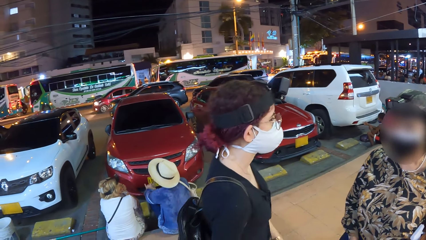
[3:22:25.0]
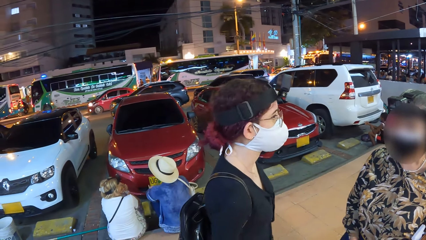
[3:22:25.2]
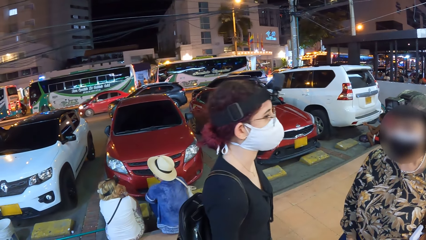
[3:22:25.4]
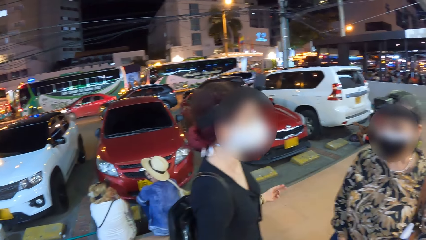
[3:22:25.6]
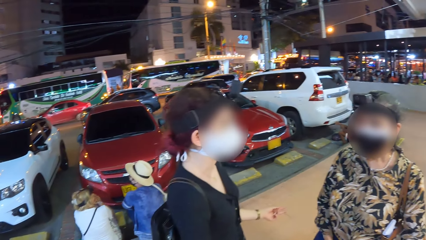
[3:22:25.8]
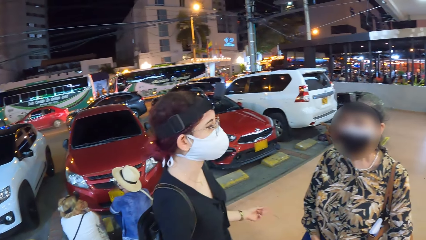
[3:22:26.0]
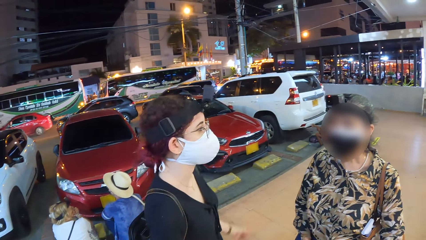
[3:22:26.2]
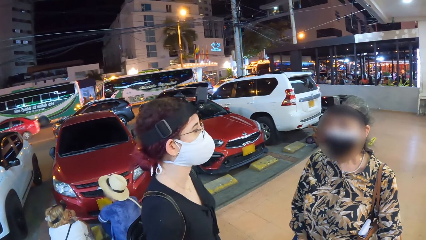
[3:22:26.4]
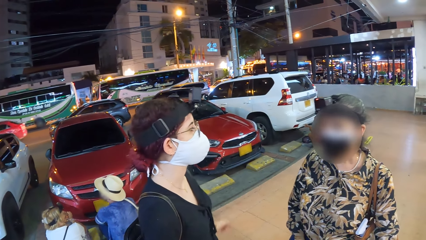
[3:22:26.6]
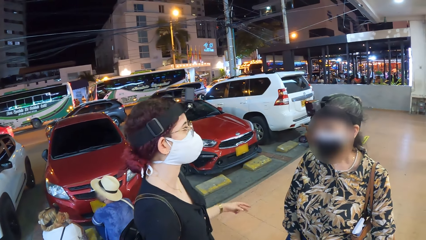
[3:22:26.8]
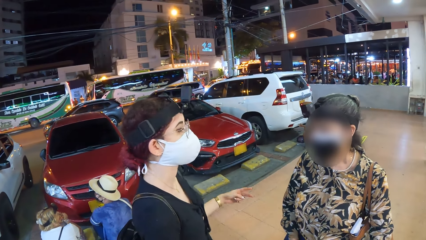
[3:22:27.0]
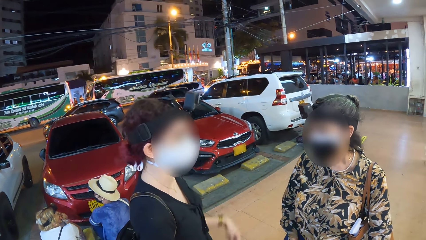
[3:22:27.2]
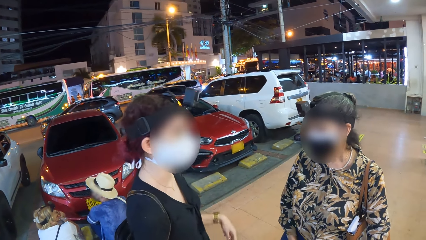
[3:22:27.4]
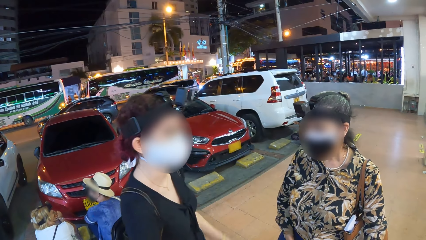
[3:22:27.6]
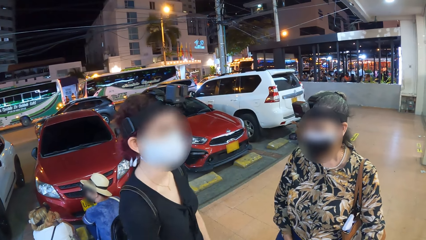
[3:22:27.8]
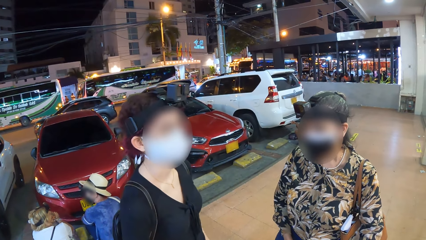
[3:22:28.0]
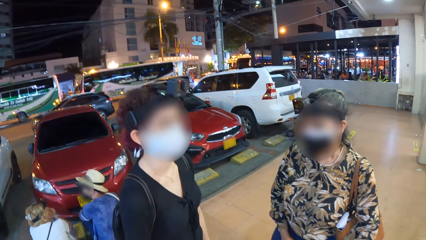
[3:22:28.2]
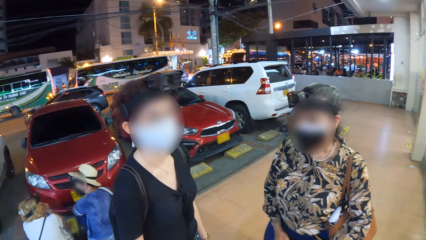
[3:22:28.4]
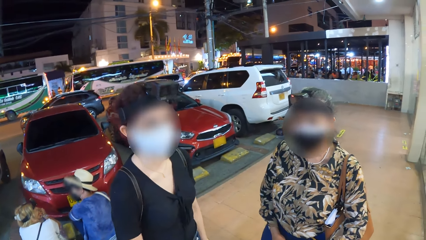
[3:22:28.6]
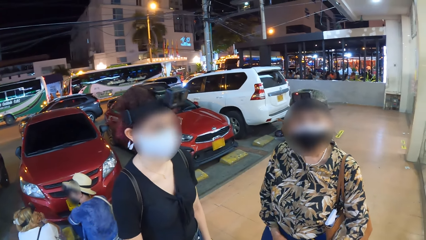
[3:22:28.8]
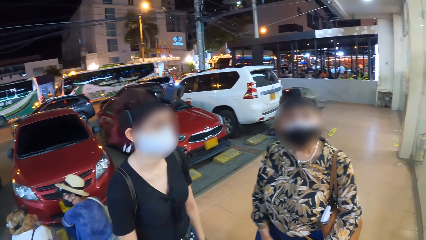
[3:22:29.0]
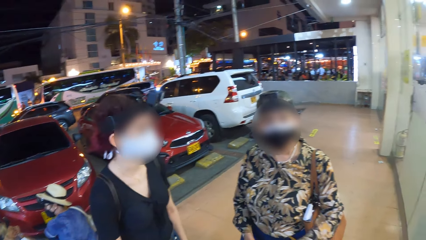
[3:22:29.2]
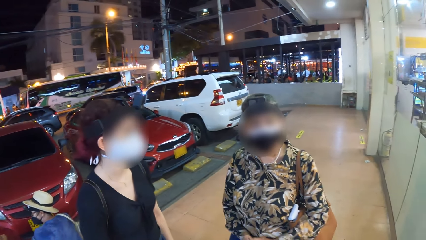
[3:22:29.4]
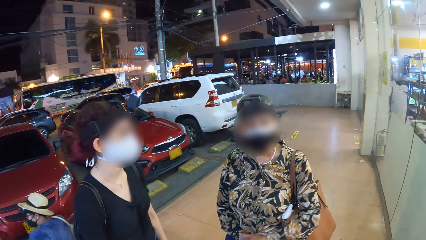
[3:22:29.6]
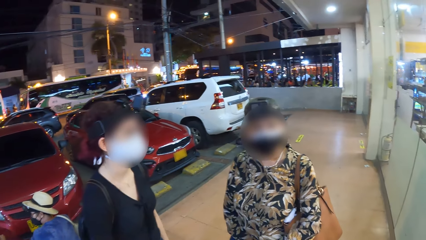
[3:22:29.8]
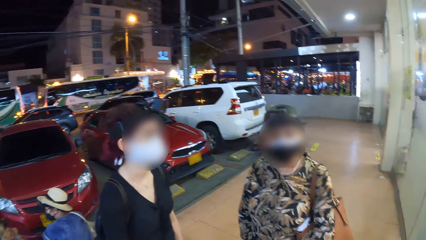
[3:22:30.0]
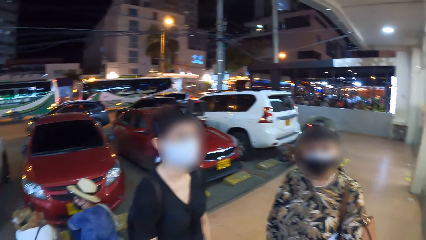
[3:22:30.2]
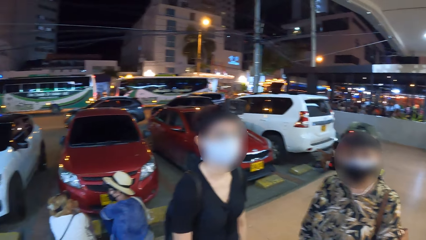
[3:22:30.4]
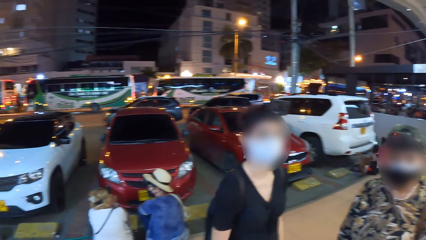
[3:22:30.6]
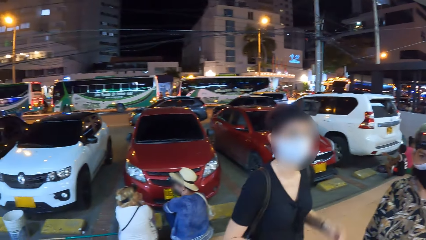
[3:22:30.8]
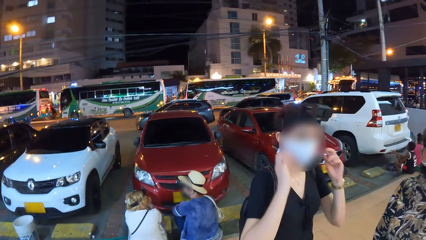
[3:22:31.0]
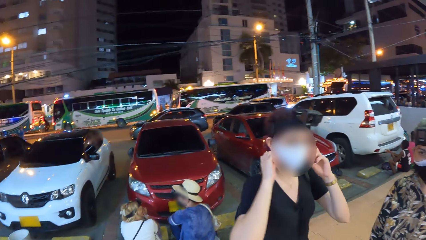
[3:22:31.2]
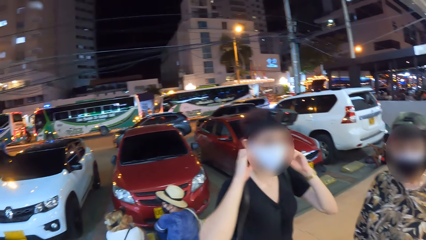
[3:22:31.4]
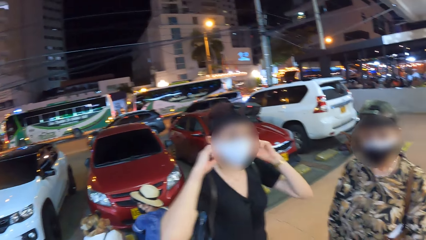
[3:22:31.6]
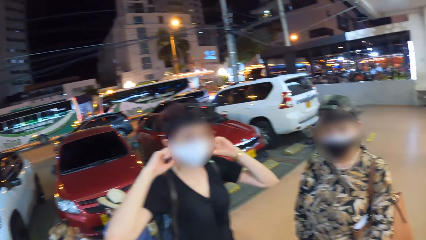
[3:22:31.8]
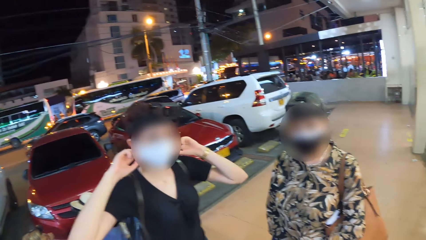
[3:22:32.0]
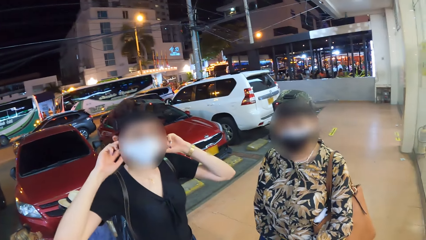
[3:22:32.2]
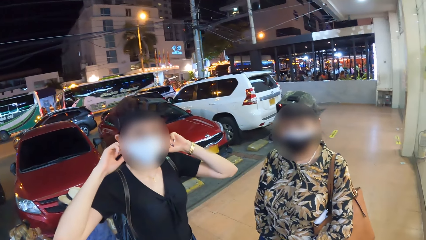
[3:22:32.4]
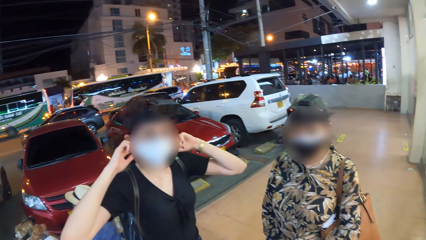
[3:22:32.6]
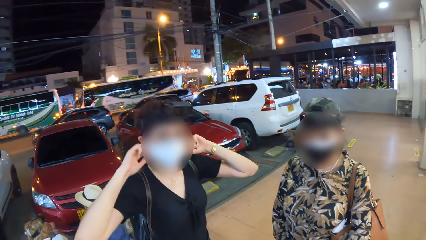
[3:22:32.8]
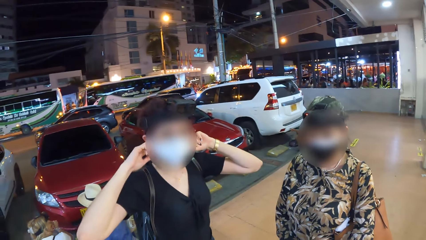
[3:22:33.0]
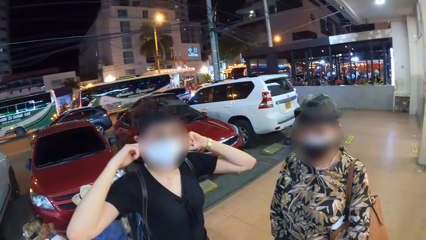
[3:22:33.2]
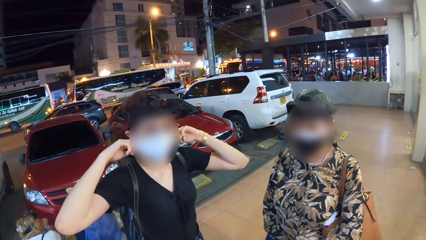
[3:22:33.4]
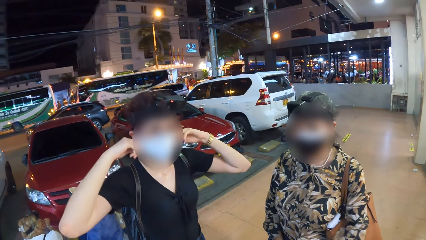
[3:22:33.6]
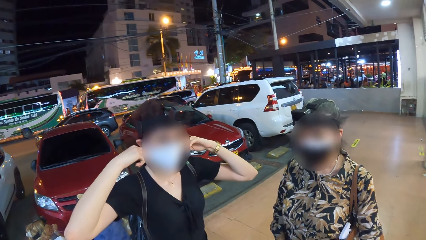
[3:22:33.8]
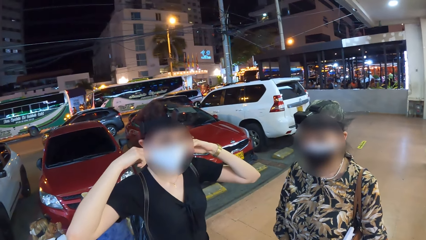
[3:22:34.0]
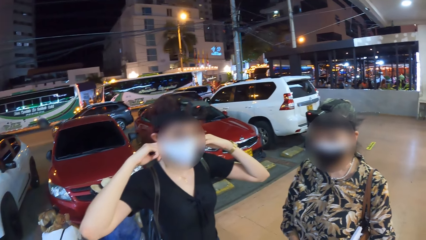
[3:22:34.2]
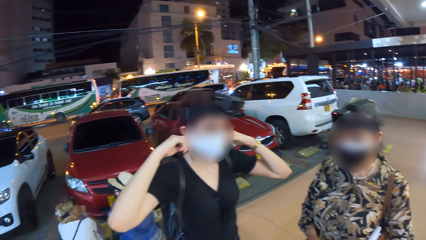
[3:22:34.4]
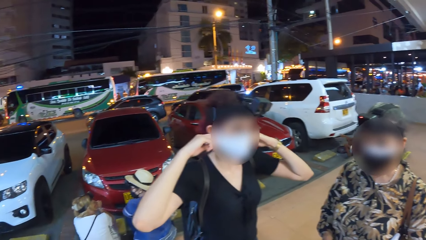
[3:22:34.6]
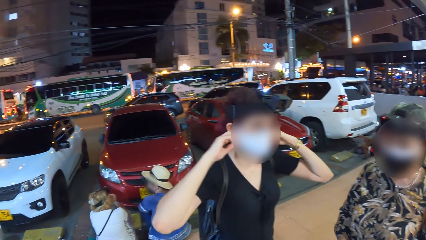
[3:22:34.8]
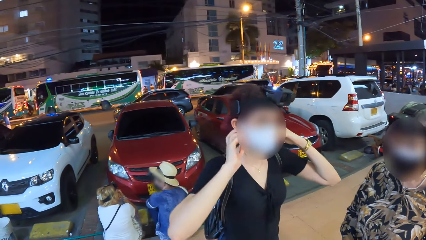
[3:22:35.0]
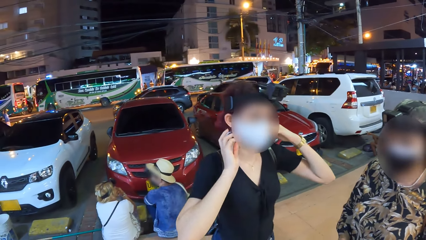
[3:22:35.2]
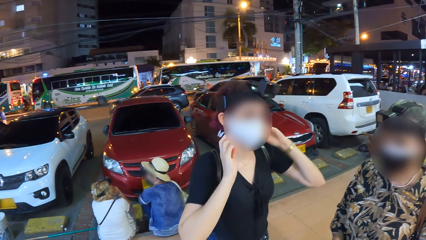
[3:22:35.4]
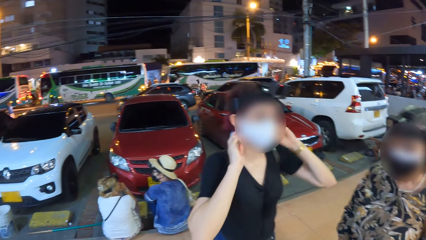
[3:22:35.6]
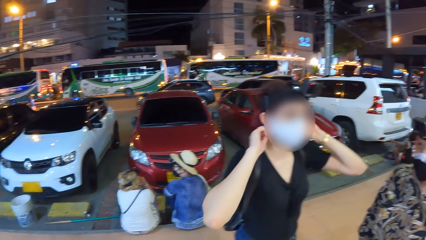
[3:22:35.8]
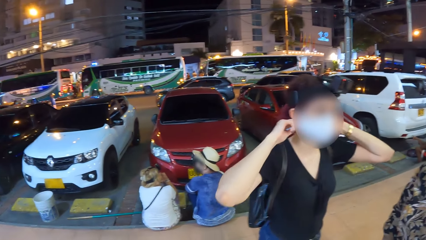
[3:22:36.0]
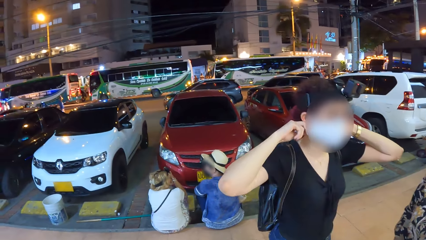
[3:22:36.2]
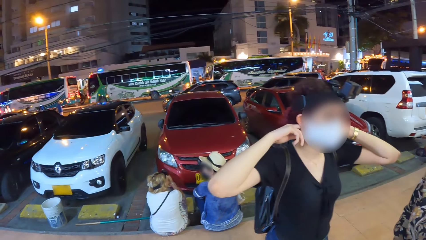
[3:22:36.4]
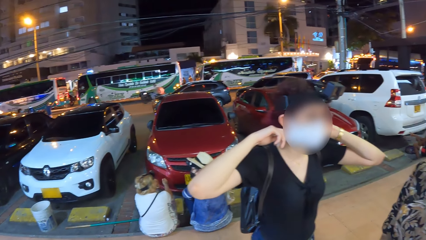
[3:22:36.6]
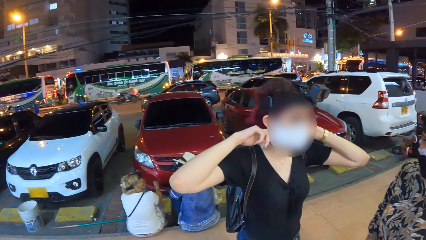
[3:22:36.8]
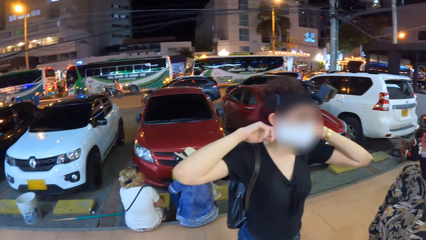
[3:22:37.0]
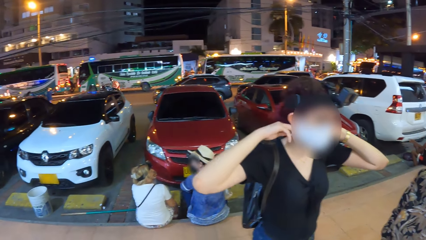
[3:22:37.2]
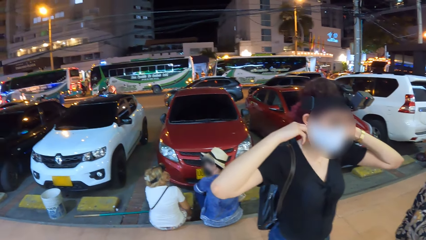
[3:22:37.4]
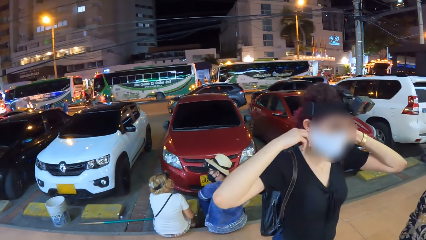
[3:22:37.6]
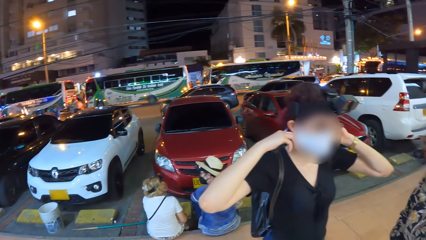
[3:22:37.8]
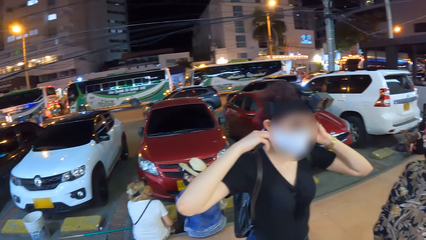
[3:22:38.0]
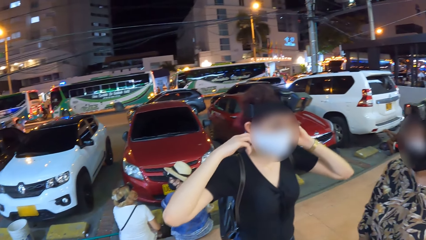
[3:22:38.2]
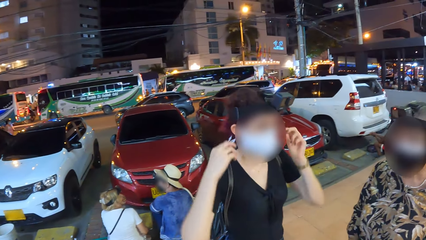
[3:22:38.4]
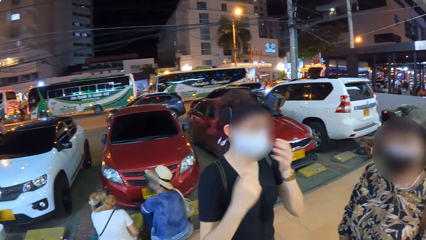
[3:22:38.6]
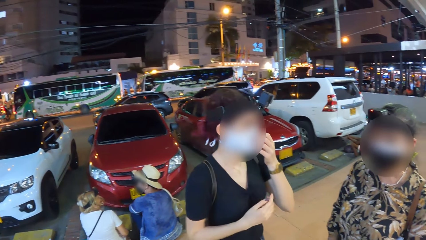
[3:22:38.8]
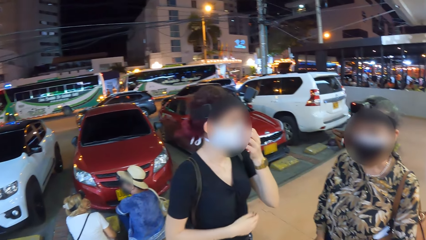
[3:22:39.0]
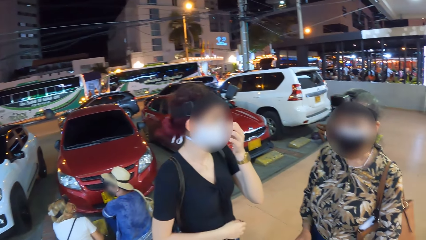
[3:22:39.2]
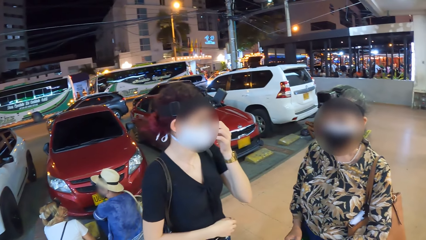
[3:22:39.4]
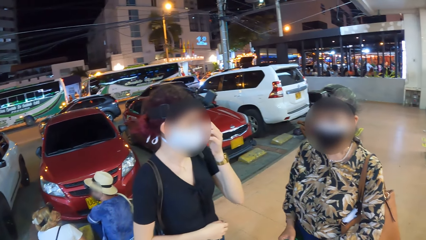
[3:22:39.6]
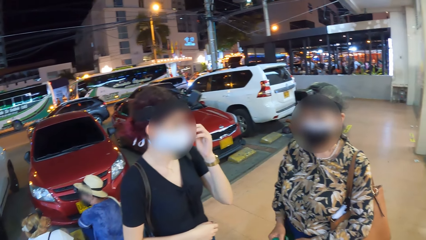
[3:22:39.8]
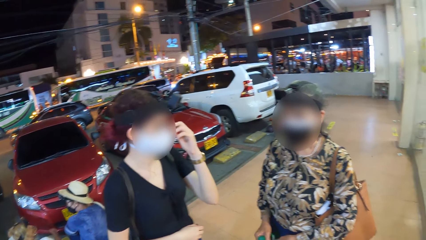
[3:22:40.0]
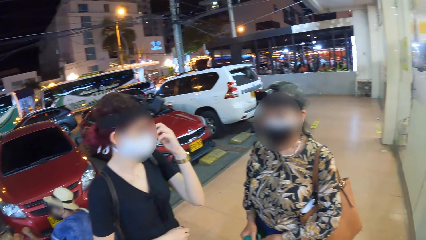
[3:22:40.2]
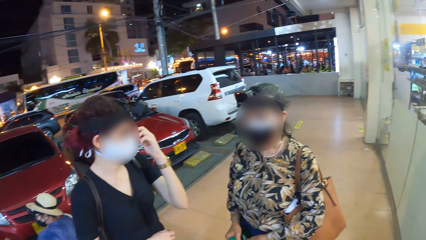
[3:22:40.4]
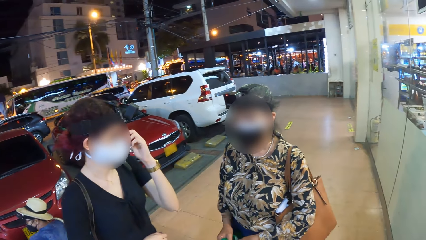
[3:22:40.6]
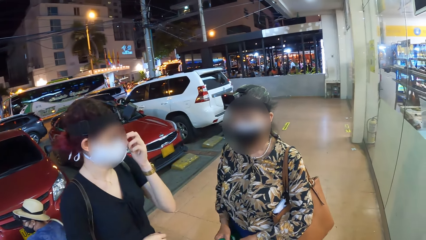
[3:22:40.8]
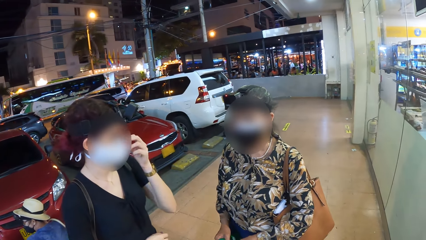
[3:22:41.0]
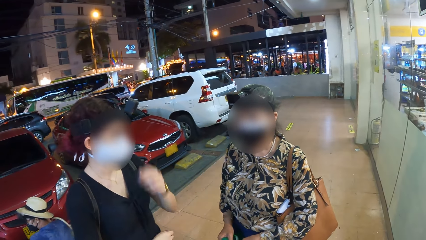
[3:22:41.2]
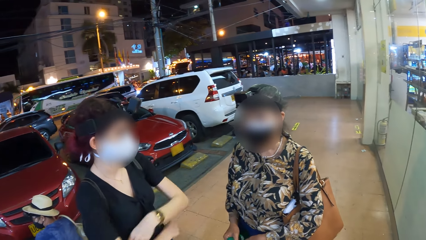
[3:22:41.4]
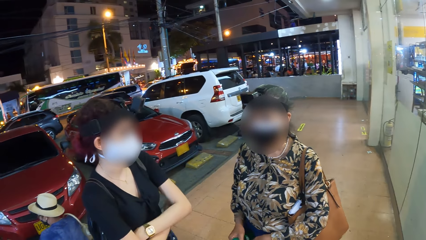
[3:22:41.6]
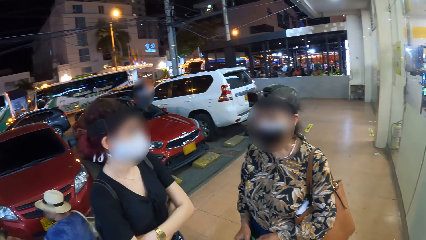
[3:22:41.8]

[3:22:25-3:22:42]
A woman adjusts her nose mask with both hands. The woman touches her hair. The woman adjusts her nose mask with her left hand. The woman touches her nose.
